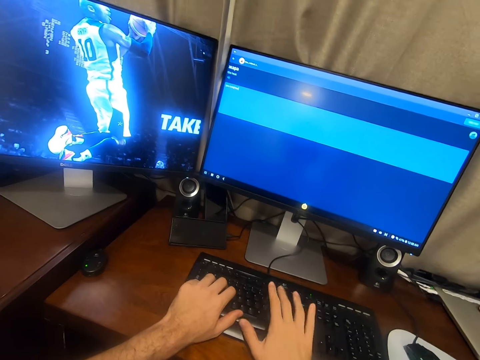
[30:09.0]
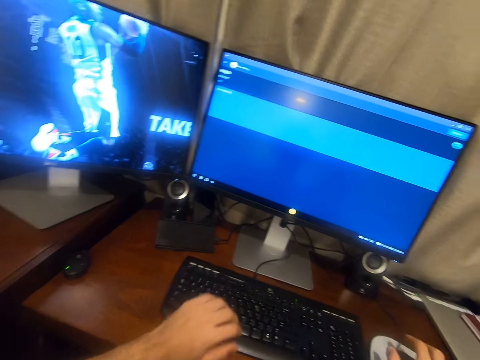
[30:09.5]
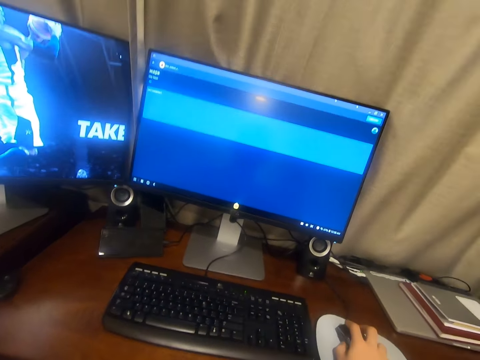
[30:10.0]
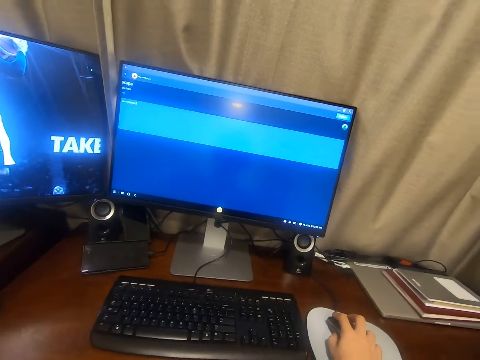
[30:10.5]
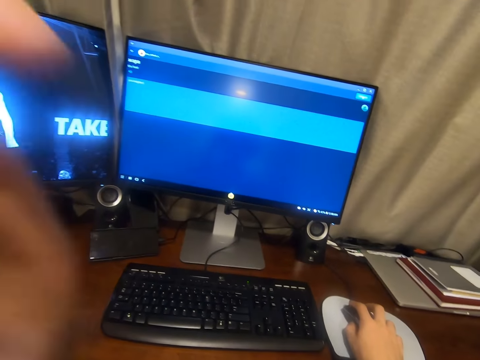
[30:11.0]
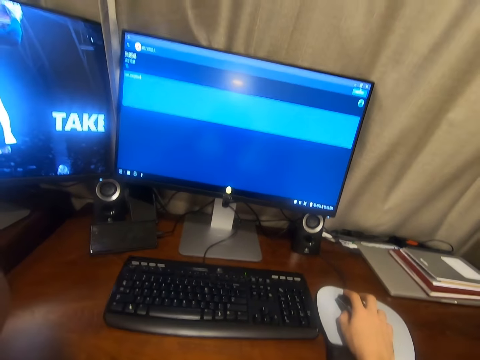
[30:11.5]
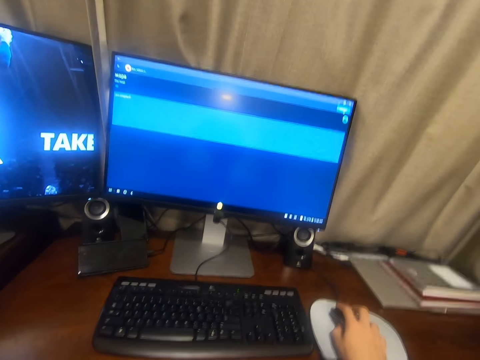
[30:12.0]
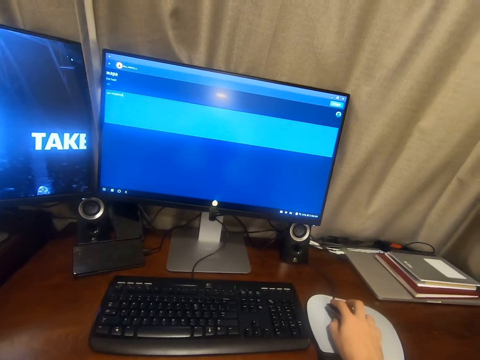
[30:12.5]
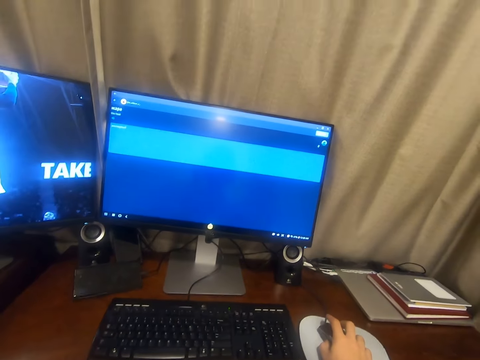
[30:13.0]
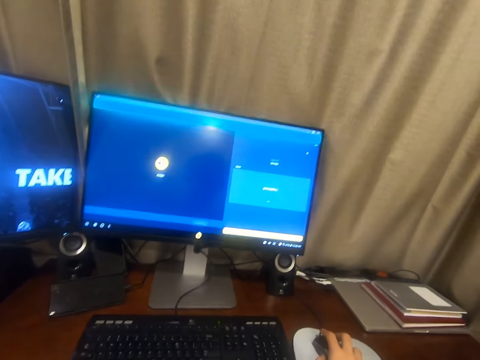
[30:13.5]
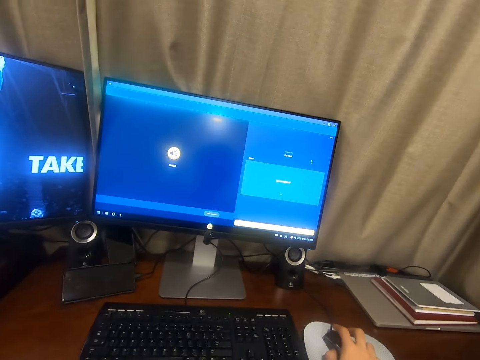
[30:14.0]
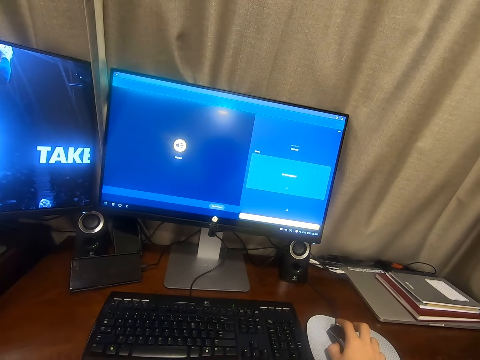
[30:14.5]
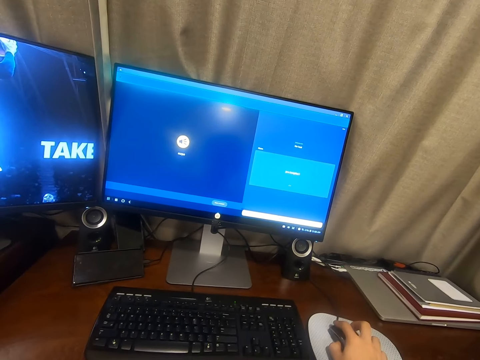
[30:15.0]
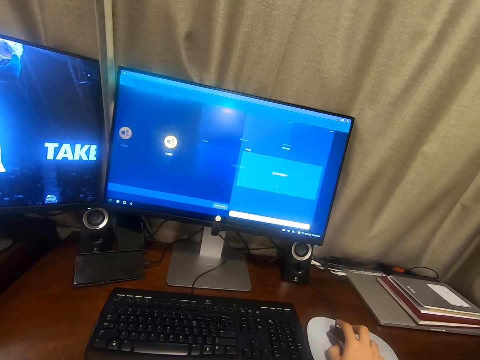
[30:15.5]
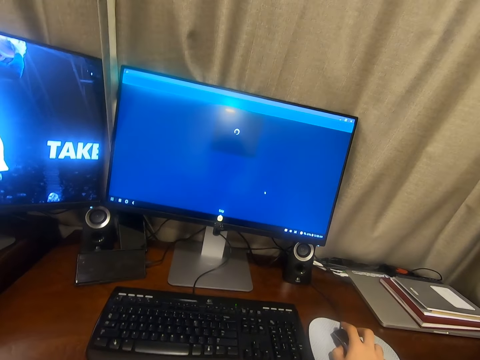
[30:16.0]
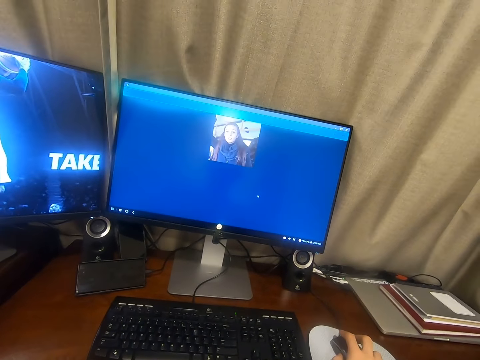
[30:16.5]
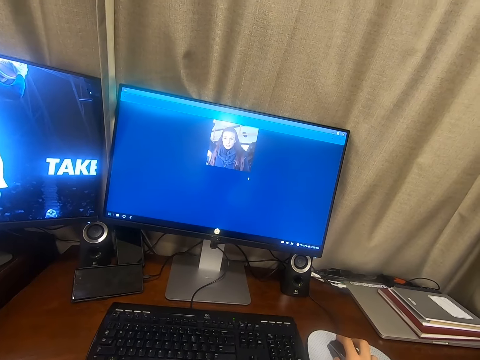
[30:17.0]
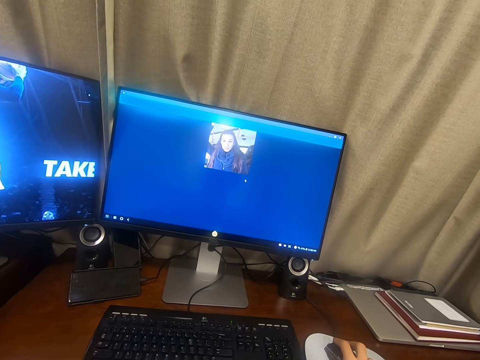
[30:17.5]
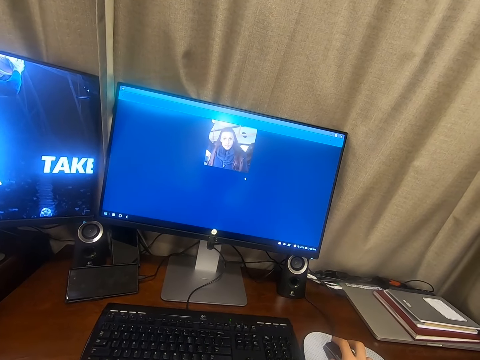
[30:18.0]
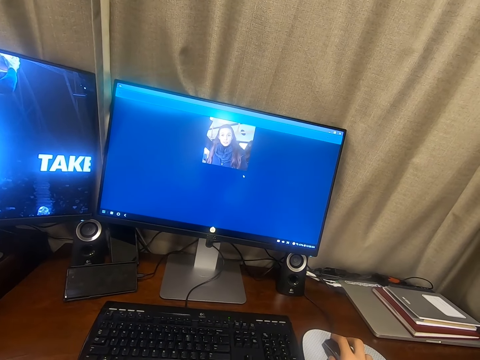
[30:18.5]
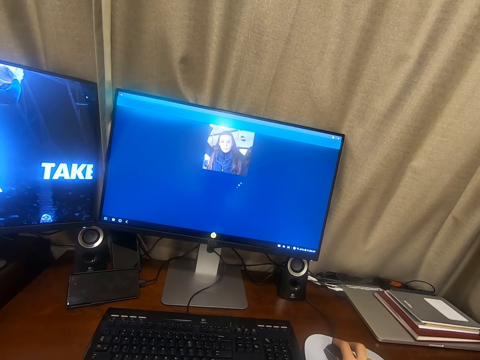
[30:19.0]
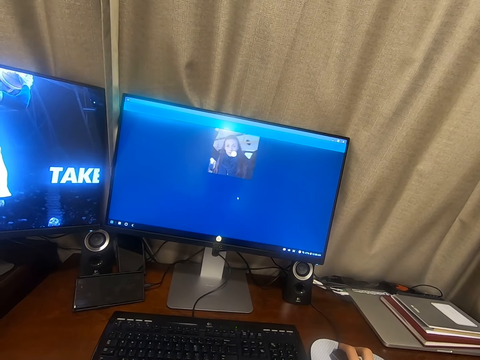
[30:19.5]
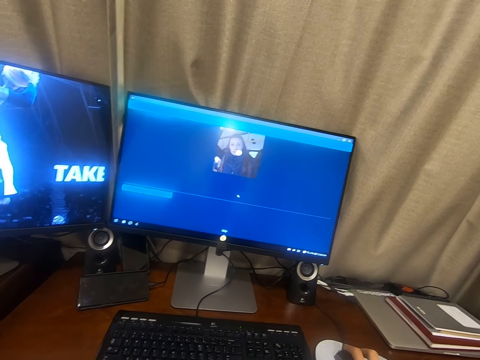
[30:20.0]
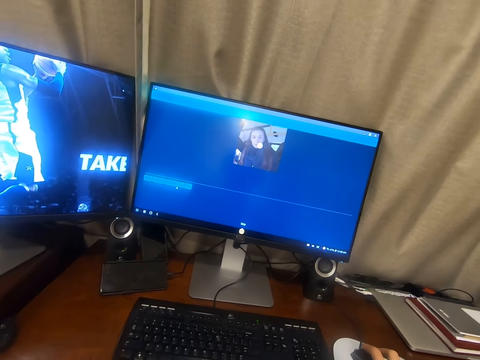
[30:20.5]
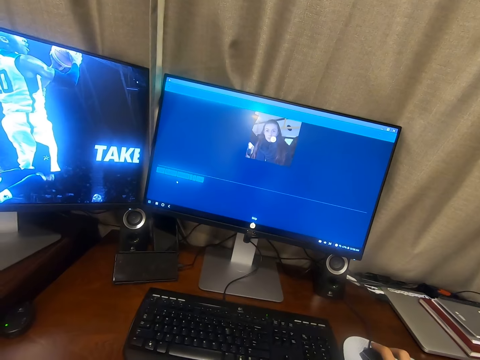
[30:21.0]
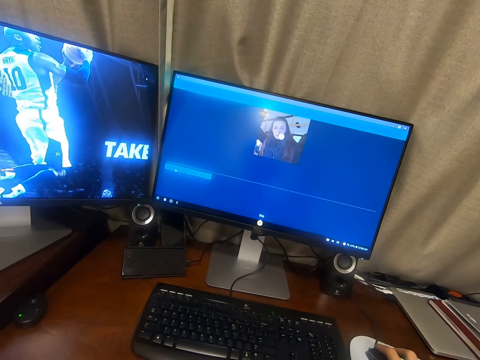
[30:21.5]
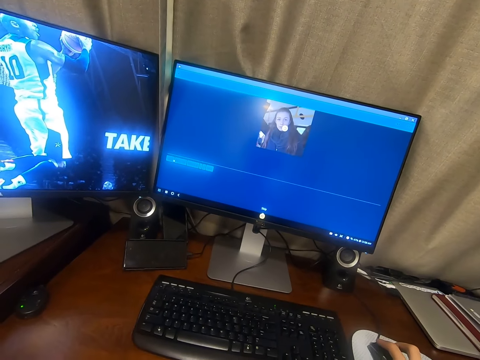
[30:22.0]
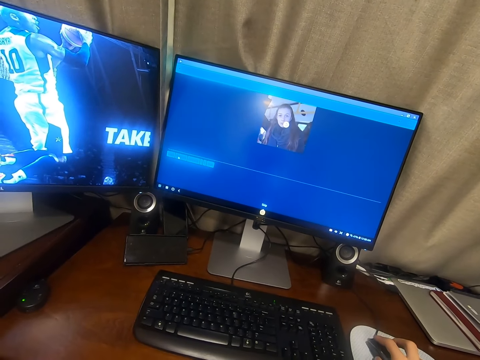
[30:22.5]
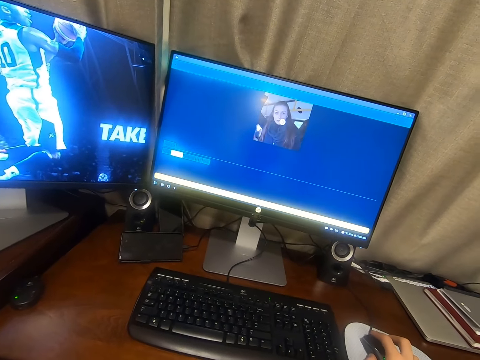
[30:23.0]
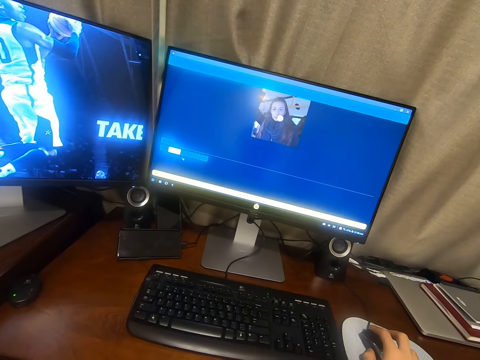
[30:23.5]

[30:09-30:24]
The camera wearer holds the mouse with the right hand on the table. He looks at the monitor. He lowers his left hand from the keyboard. He raises his left hand to something. He touches the camera. He presses the mouse button. He looks at the monitor and operates the computer with the mouse. He operates the computer with the mouse, looks at the monitor and speaks. He speaks again, operates the computer with the mouse again and looks at the monitor again. He moves the mouse on the table.

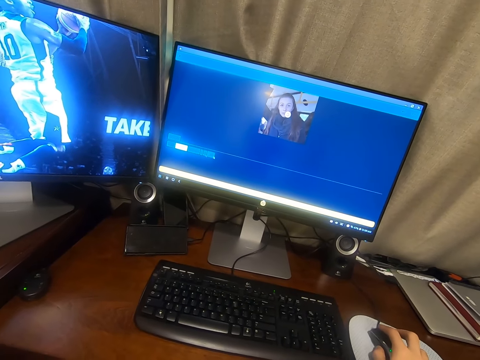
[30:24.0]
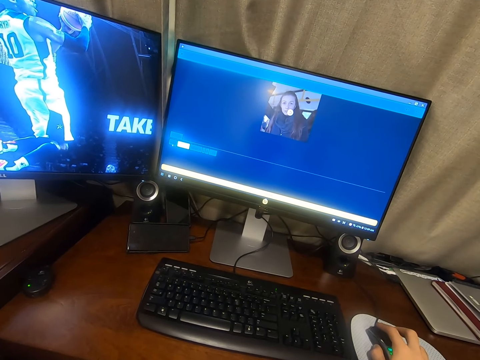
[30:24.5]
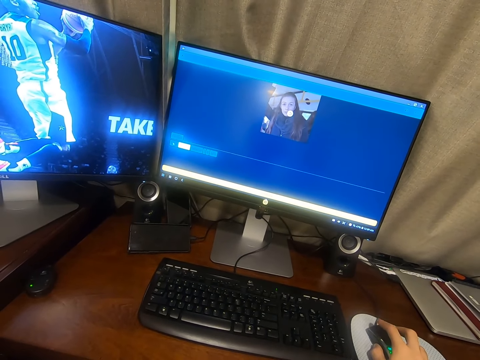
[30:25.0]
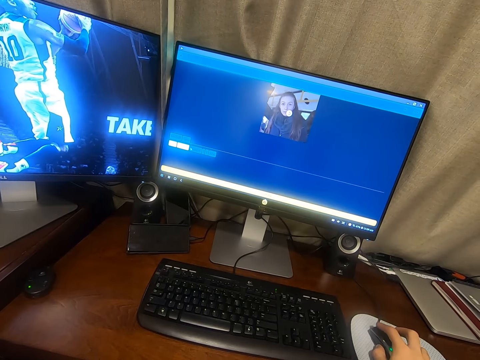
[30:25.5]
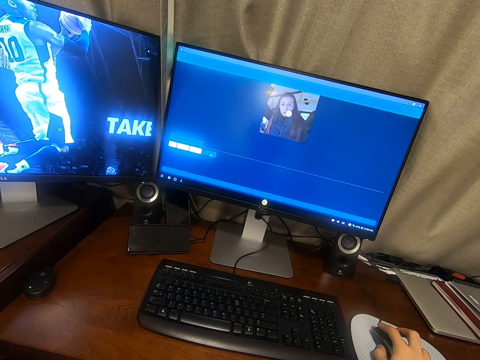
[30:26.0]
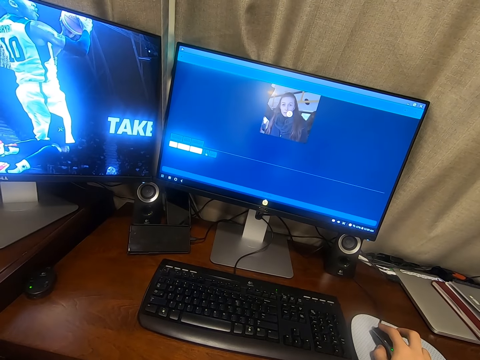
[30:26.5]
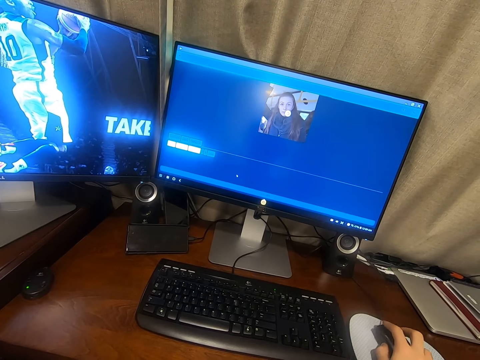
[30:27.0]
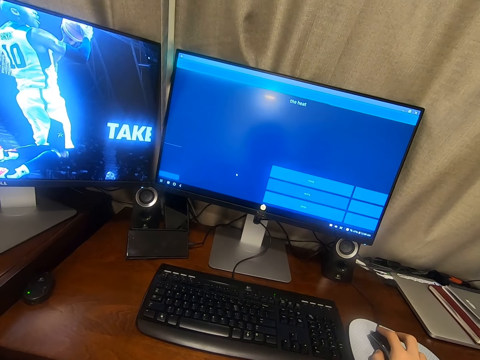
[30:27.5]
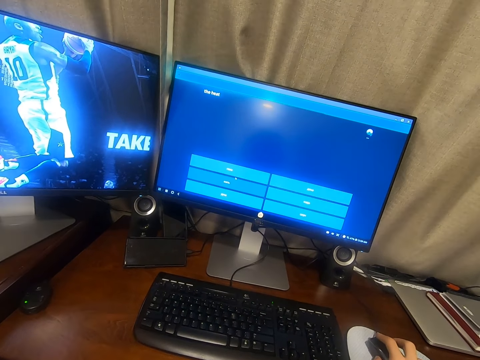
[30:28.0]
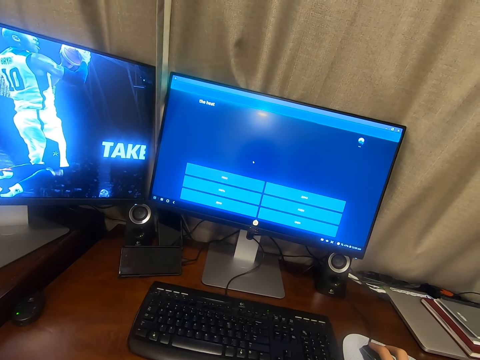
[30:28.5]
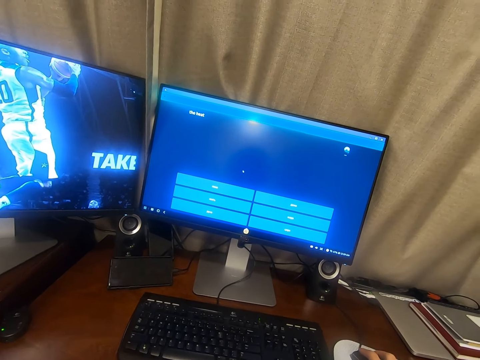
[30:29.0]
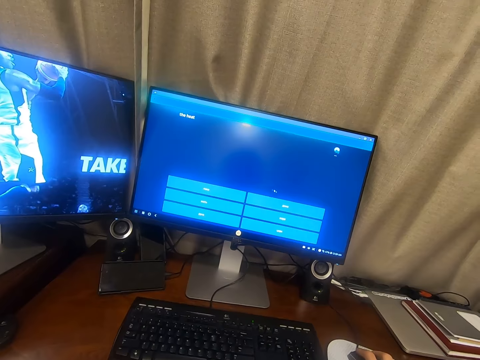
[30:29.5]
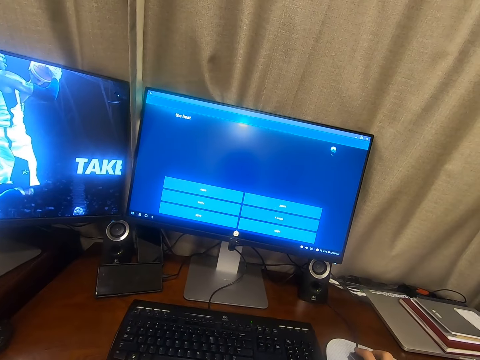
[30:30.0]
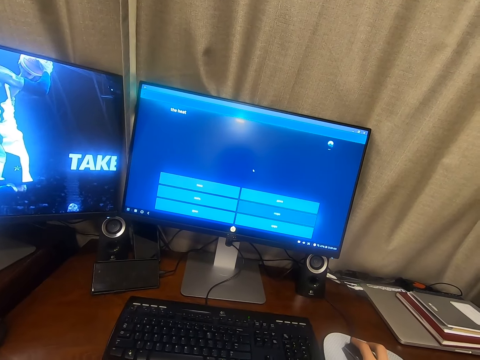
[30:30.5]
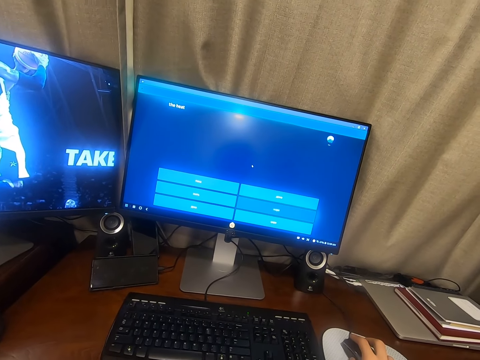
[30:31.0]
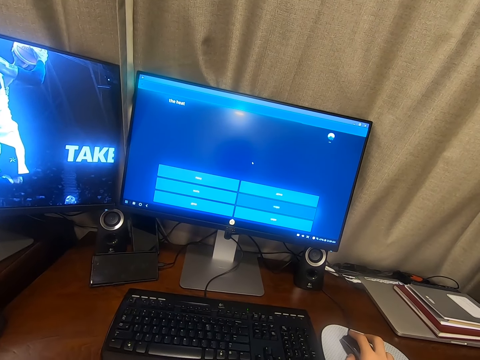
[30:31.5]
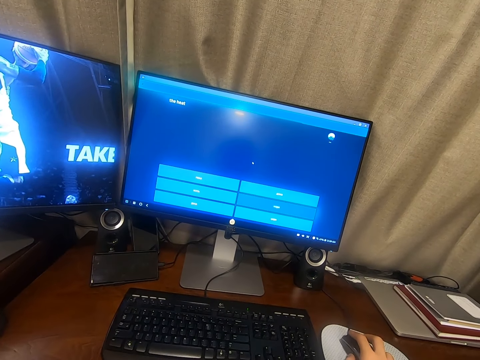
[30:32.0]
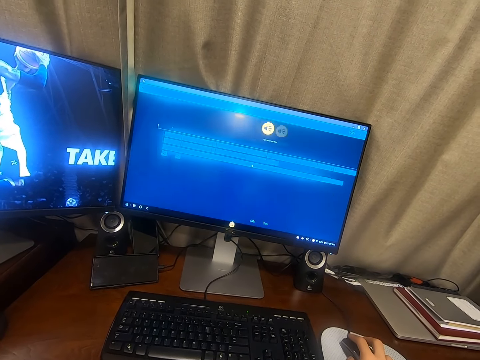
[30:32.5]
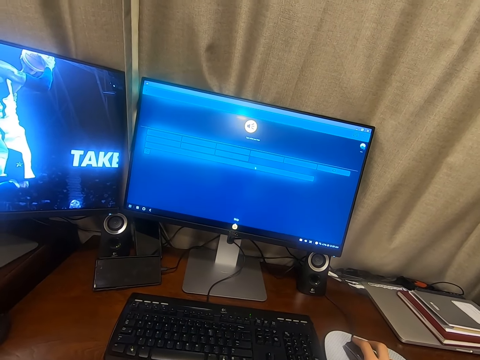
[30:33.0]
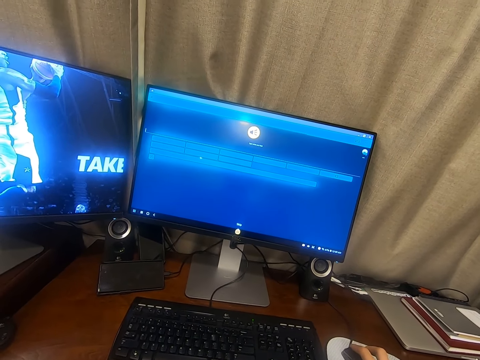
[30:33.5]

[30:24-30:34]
The camera wearer presses the mouse button. They use the computer.

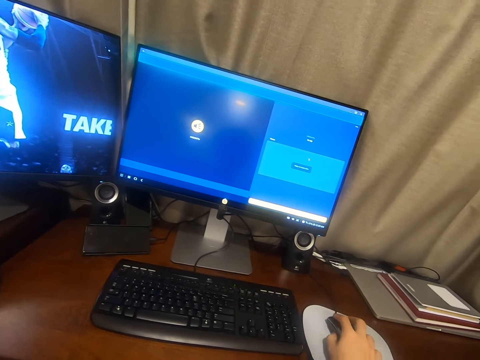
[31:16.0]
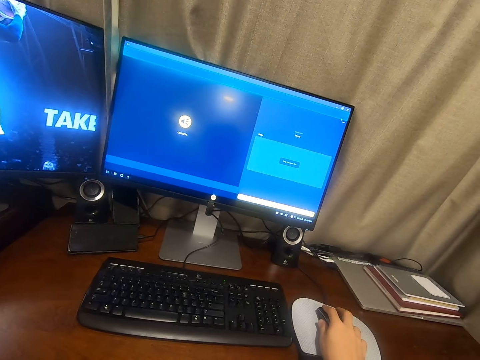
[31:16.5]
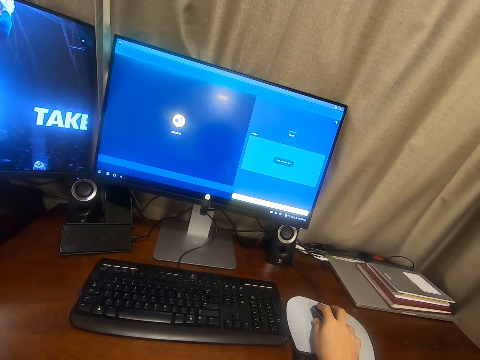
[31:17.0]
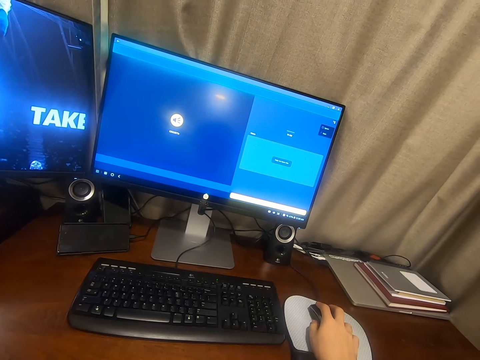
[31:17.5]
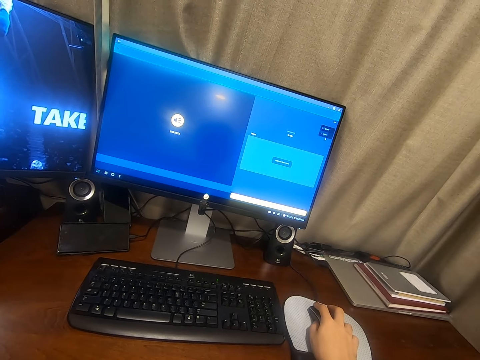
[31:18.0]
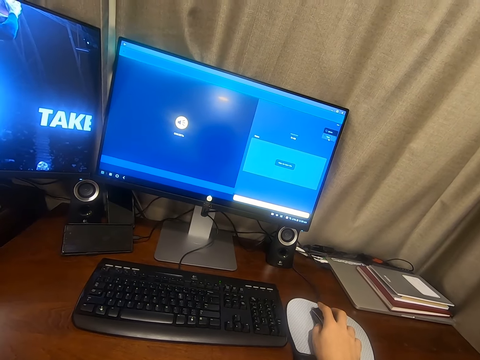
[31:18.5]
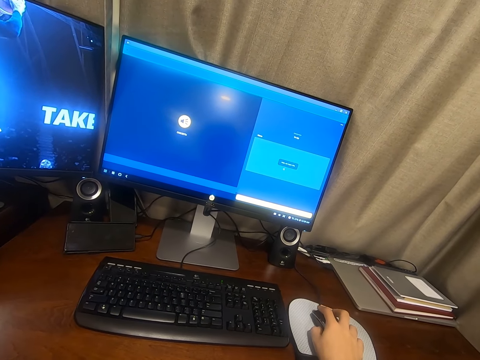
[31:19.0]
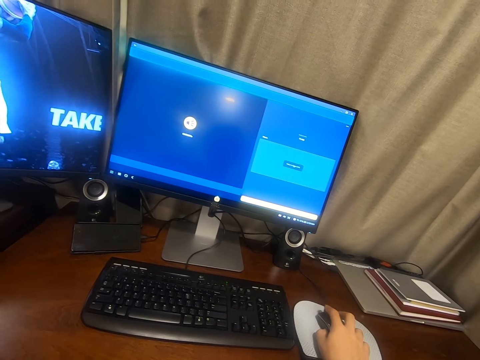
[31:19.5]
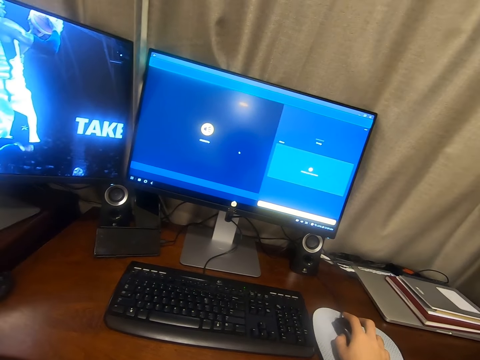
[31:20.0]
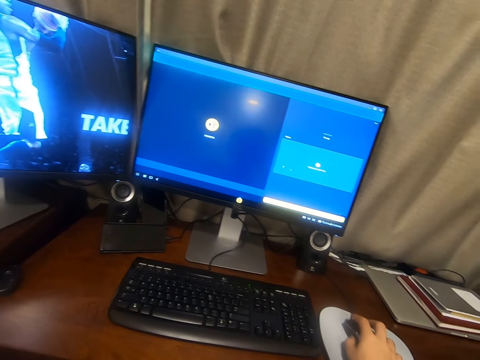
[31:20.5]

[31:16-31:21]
The camera wearer interacts with something.
